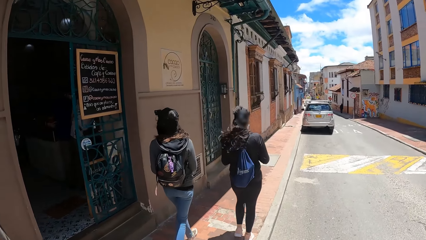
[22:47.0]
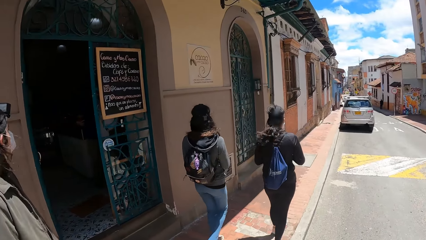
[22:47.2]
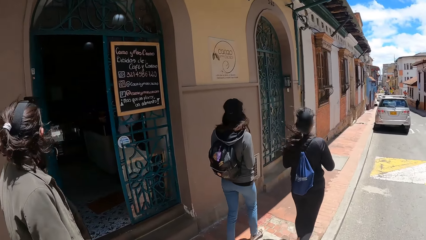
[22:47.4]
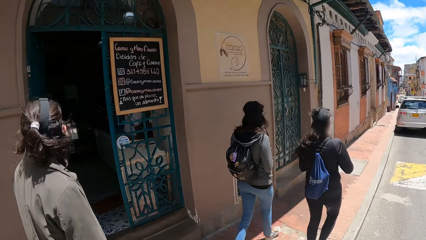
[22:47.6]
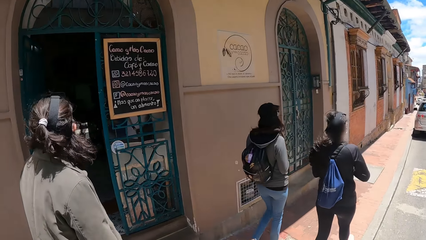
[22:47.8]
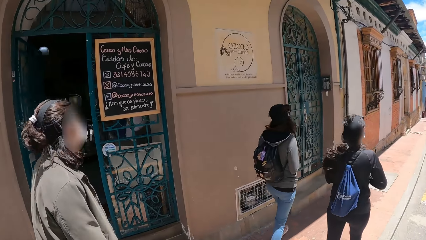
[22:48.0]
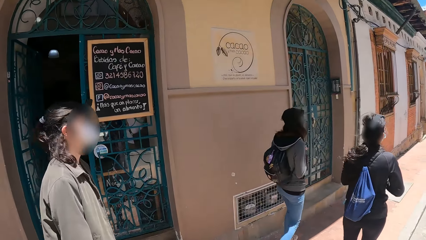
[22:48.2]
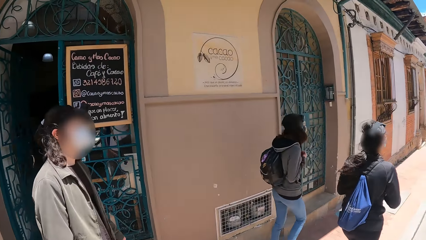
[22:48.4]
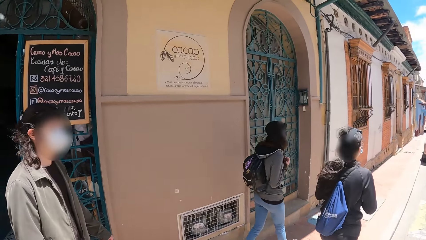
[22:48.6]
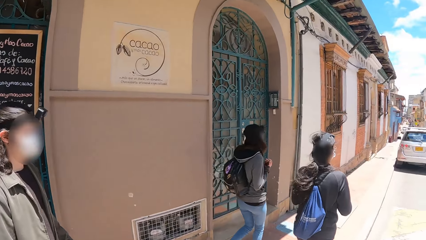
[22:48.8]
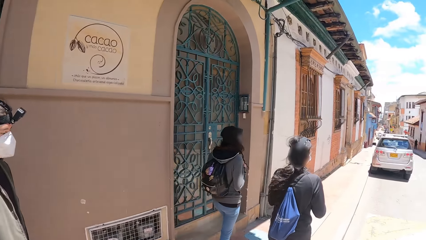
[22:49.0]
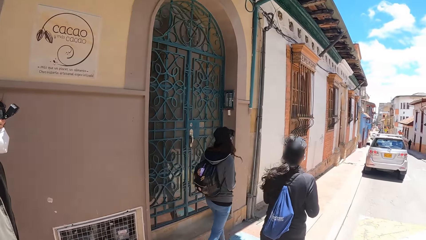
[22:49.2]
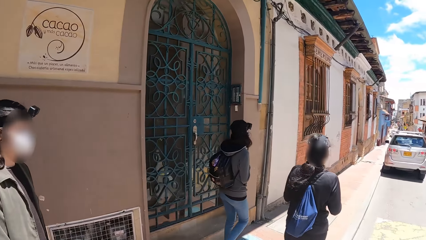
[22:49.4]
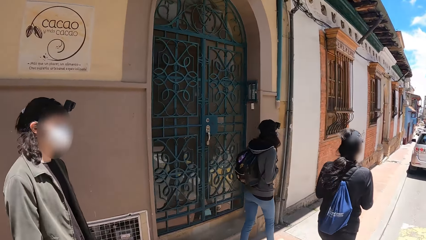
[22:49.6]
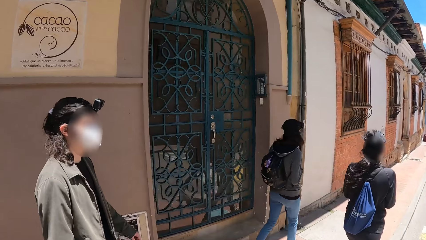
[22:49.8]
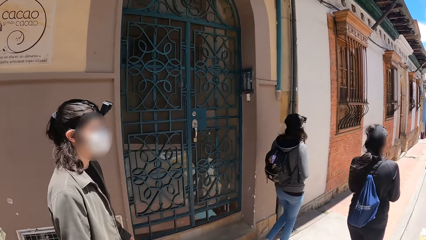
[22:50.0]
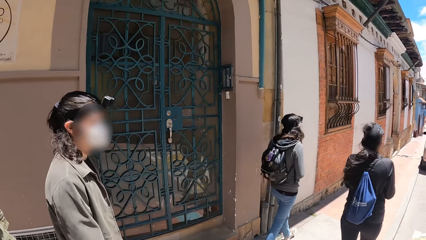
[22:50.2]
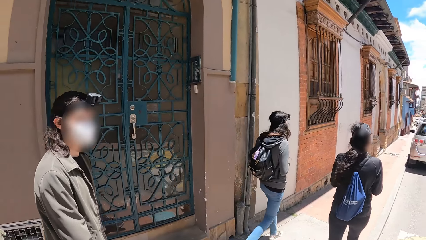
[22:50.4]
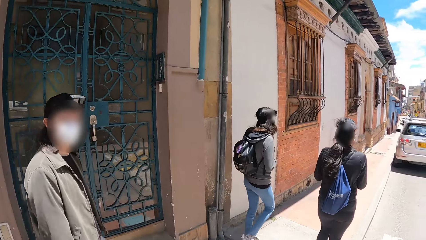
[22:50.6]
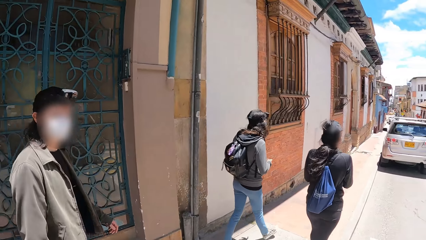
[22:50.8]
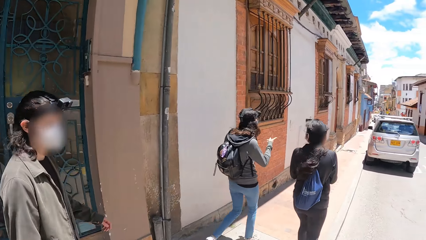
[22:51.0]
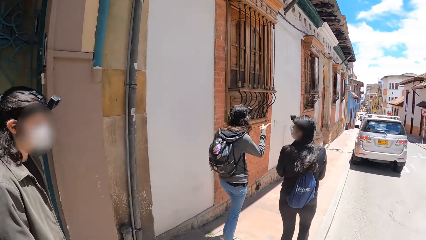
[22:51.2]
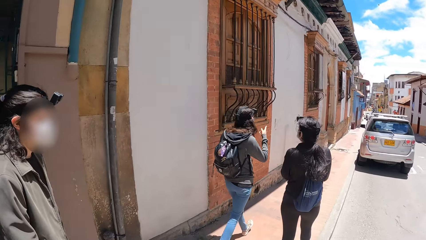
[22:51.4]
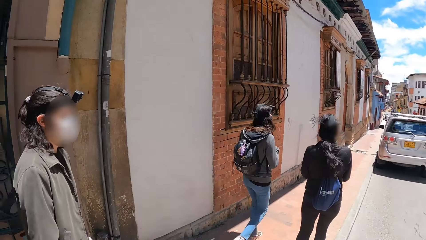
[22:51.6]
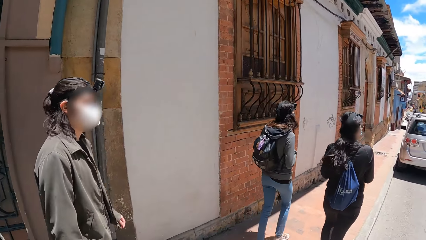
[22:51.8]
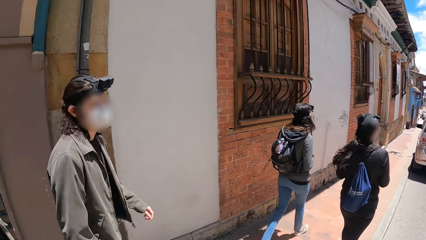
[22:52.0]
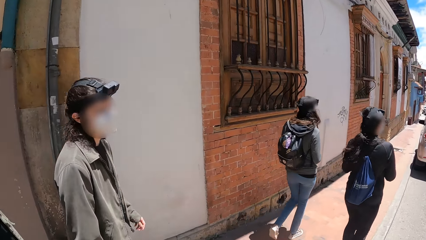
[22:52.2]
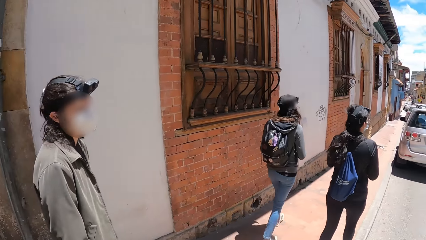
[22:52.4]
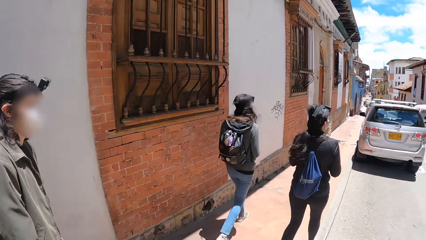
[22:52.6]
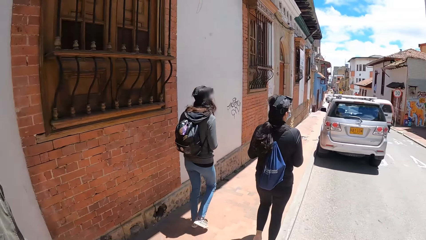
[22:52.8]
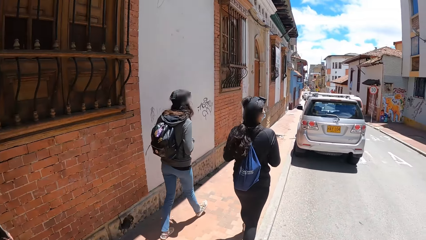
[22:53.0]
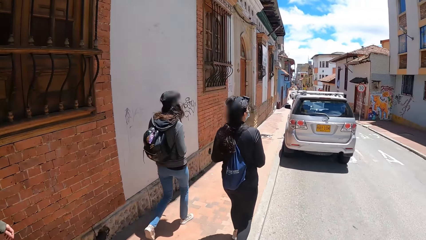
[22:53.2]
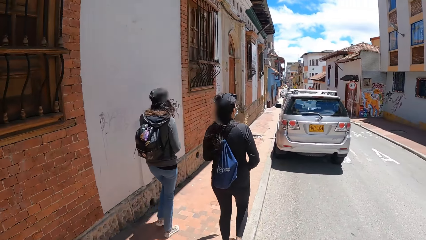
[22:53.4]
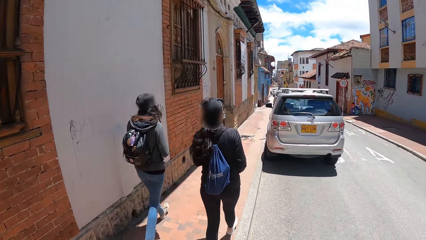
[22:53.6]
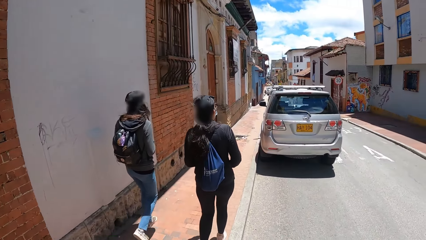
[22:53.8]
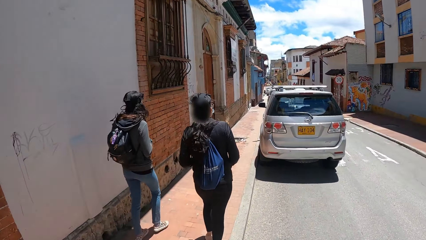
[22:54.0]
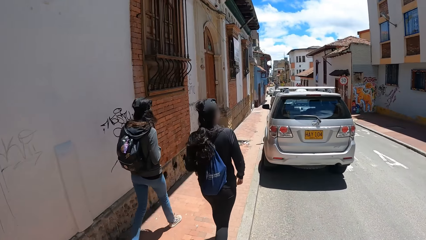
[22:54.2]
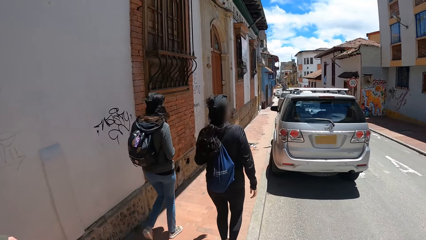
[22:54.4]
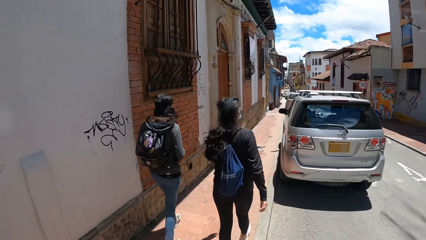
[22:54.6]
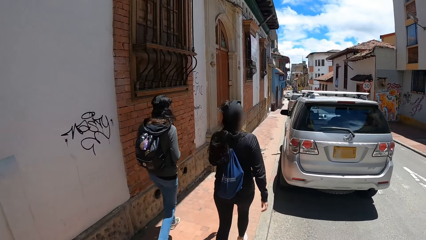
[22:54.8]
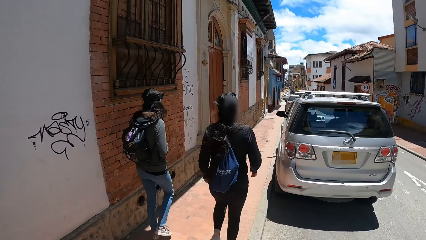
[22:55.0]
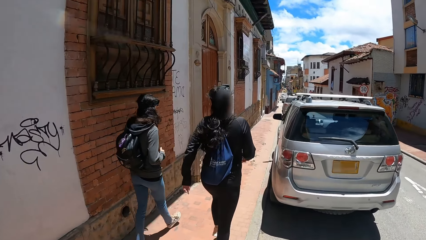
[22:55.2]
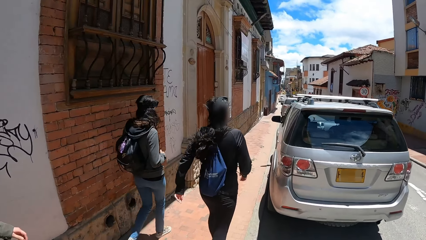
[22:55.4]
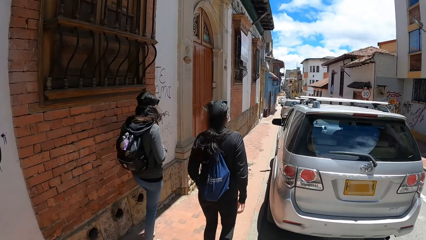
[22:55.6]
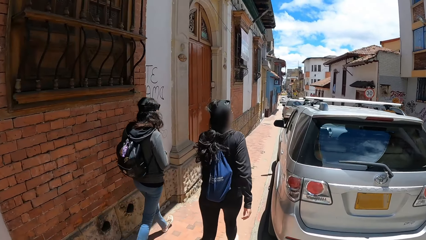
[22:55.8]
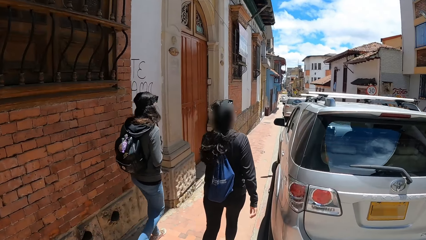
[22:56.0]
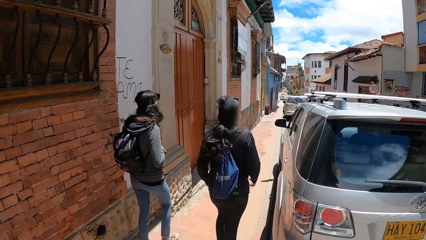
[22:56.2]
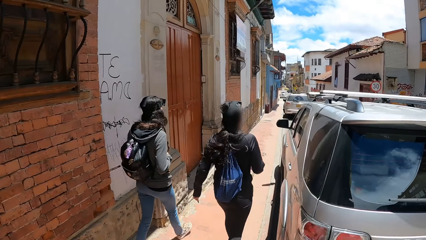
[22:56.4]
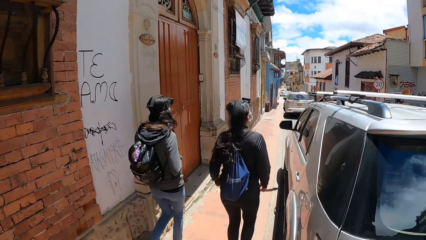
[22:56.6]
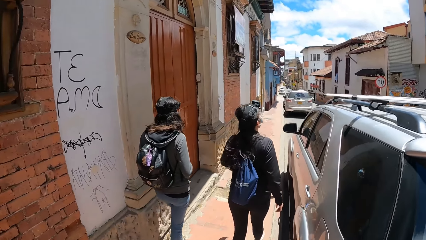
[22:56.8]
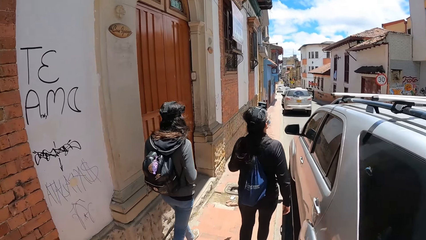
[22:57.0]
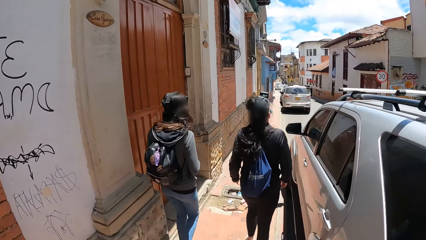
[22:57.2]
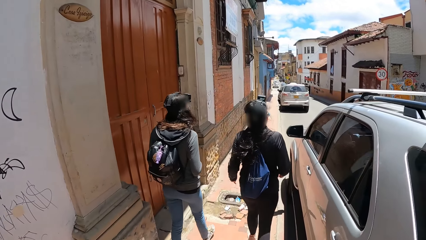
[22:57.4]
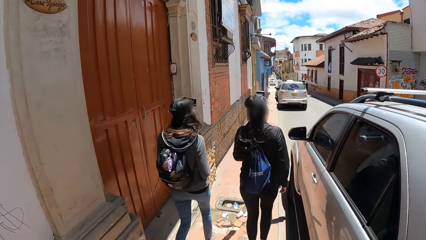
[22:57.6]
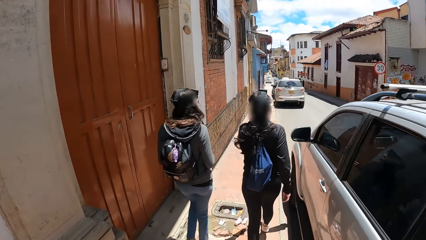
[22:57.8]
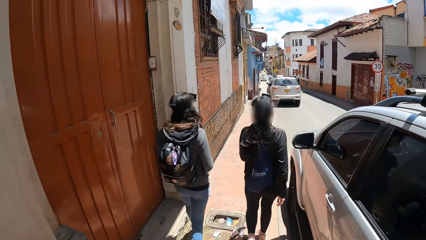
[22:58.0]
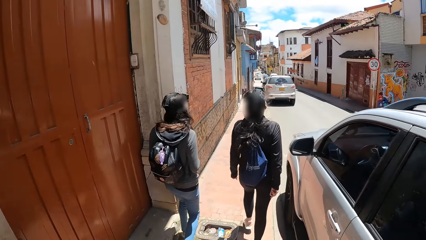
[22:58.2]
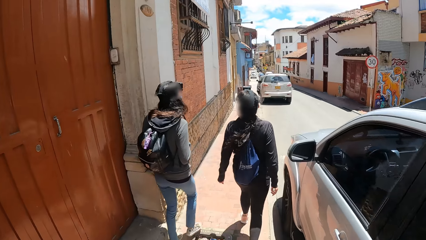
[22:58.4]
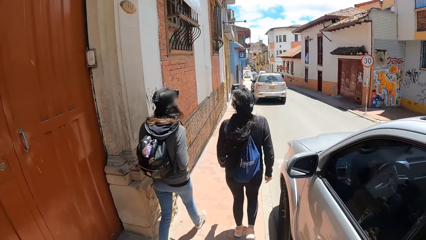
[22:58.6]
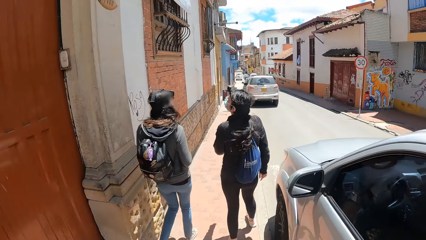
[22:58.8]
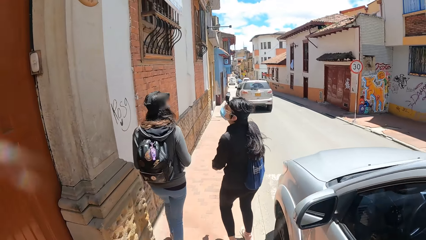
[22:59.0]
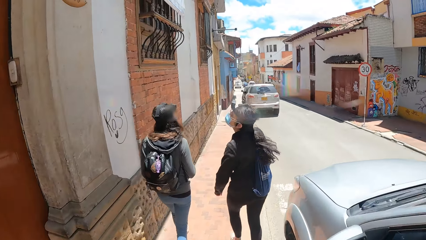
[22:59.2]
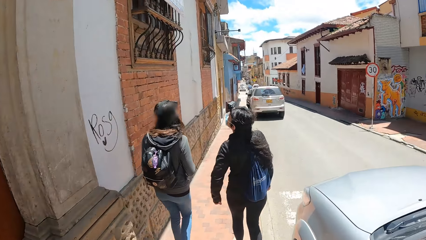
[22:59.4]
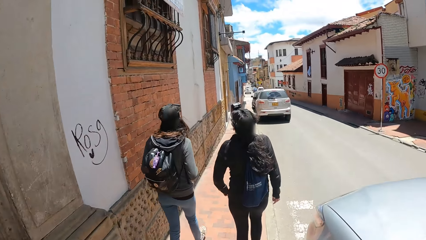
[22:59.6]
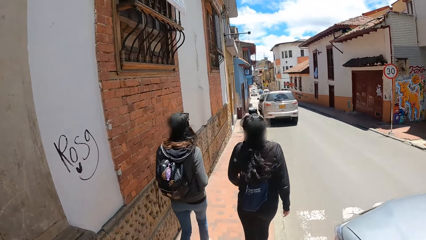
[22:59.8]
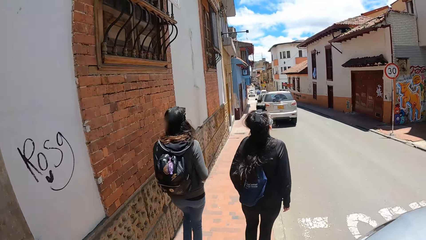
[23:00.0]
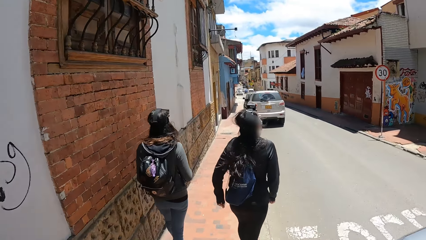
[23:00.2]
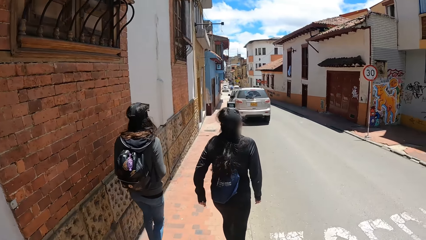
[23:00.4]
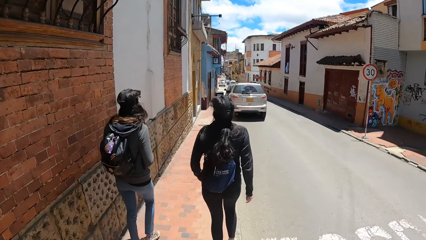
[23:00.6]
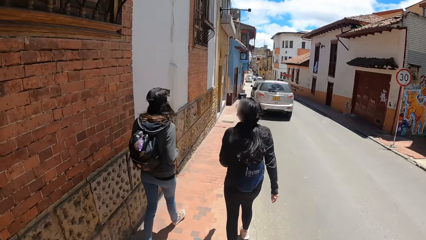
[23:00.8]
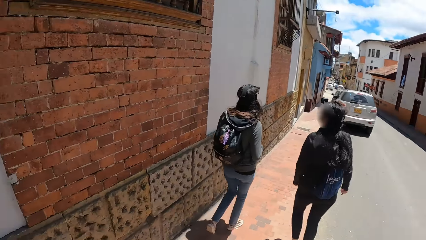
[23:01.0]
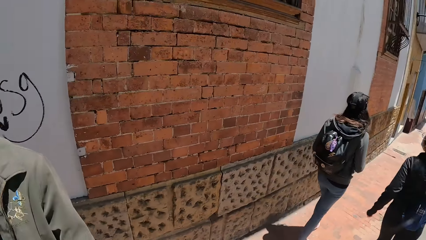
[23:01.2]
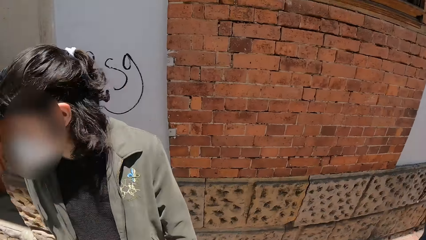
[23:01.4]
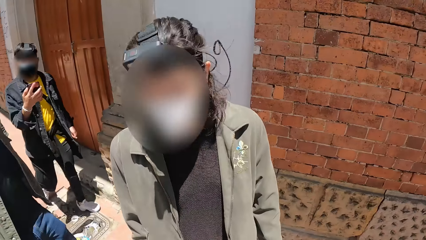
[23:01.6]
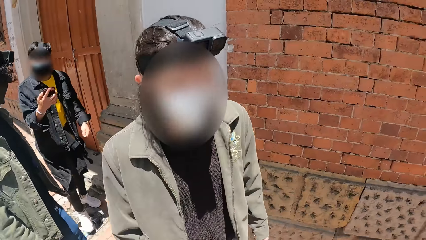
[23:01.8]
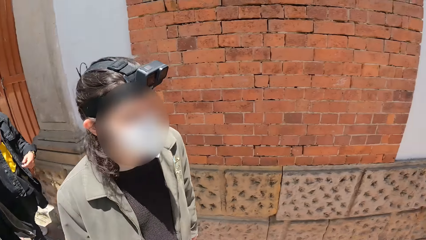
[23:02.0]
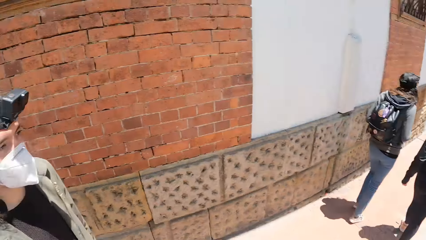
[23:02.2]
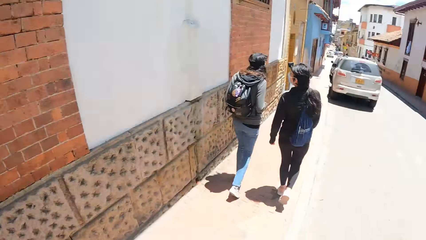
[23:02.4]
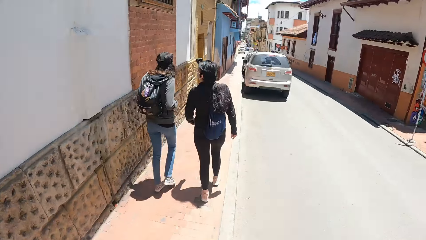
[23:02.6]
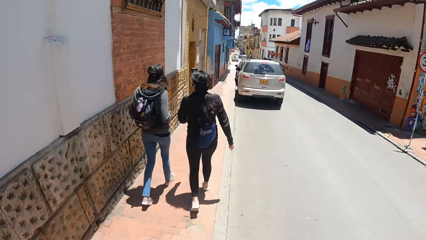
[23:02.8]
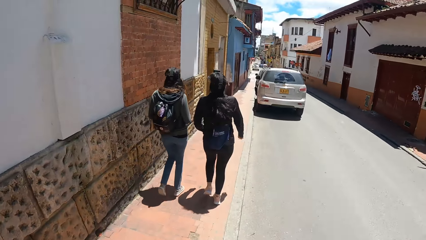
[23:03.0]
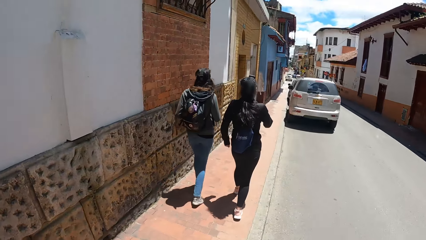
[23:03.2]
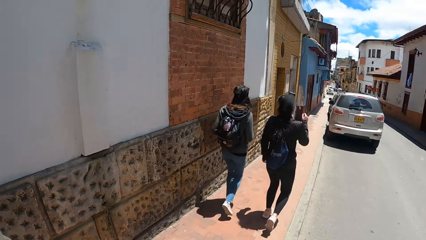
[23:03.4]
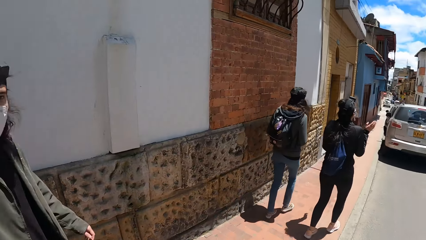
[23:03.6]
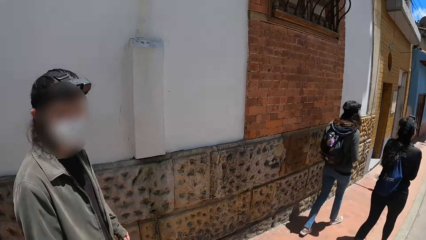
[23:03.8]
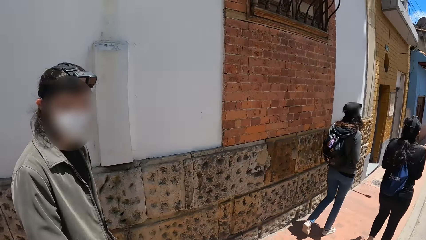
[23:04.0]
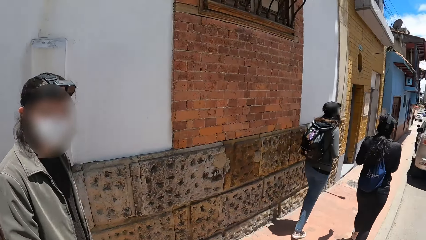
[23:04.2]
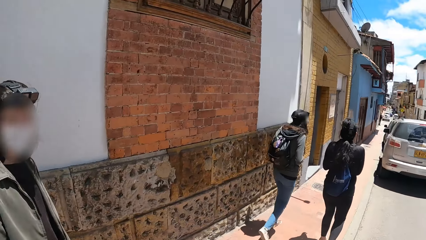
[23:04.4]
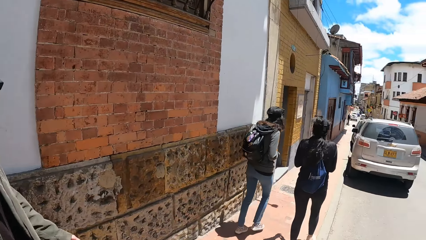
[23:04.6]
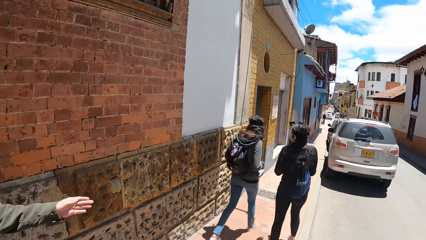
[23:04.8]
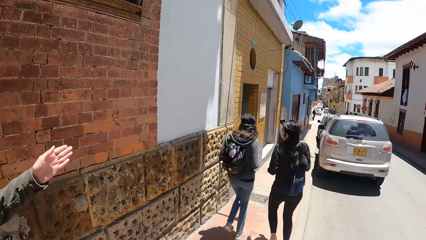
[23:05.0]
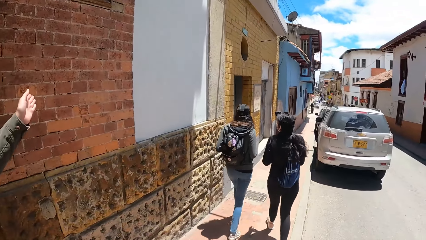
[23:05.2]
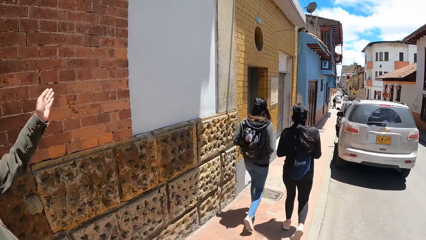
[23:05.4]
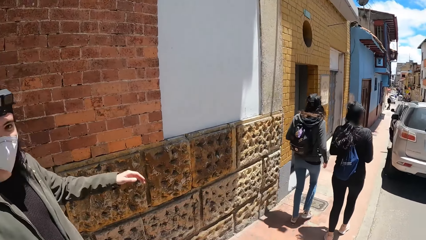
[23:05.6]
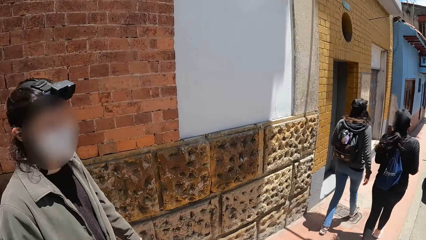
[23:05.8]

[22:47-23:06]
The camera wearer looks behind, looks around the street and looks in front. They look at a man.
